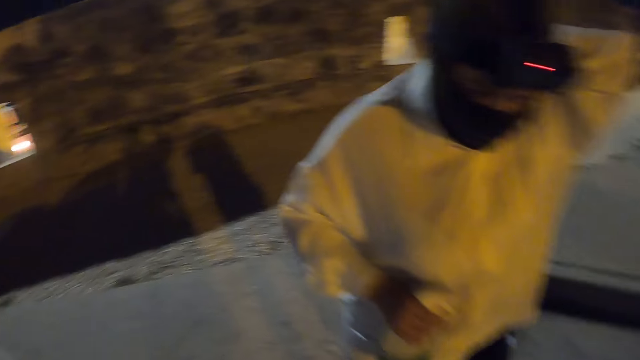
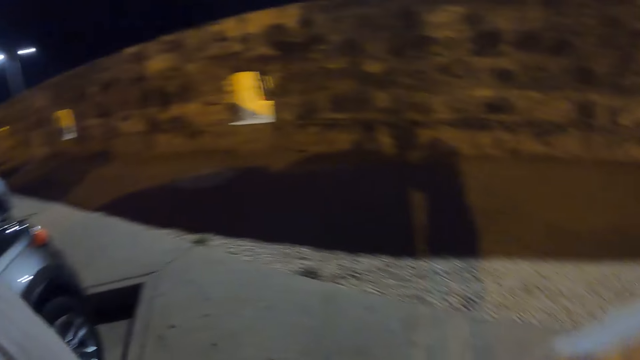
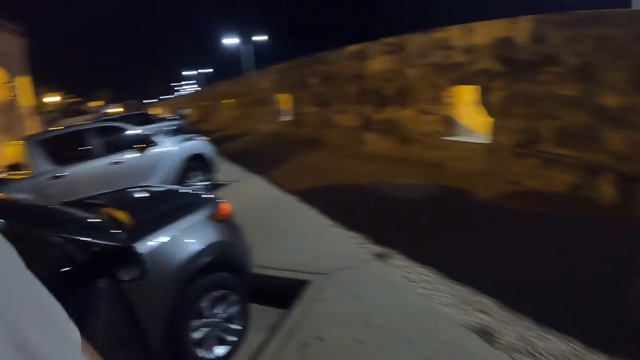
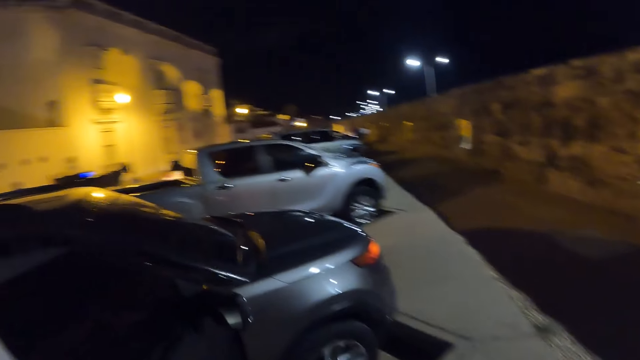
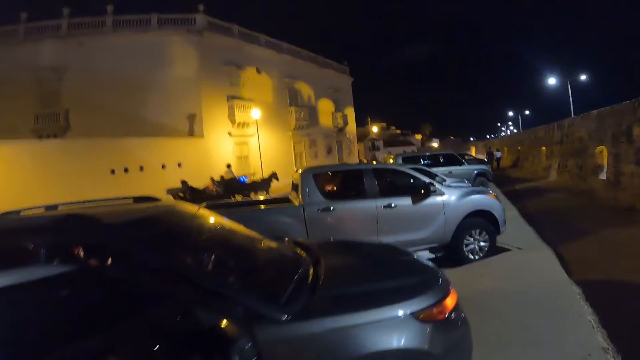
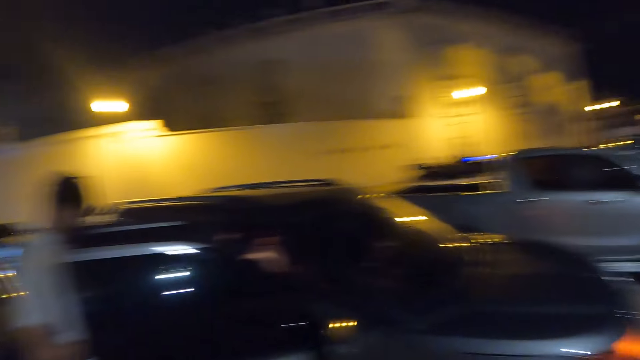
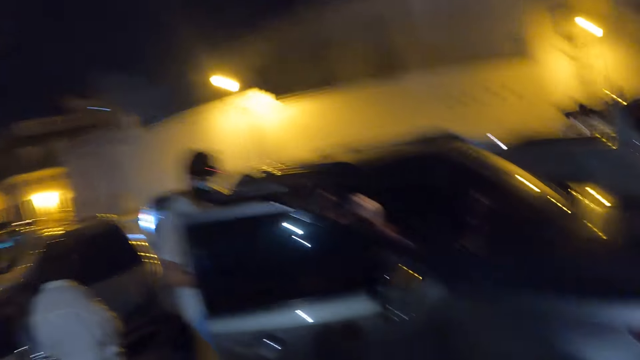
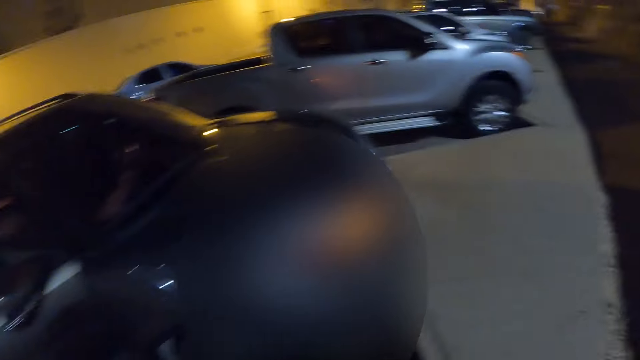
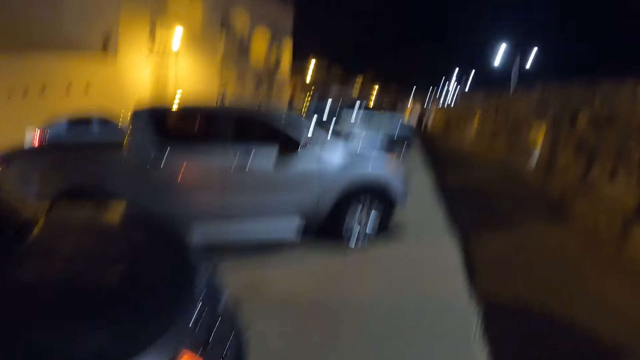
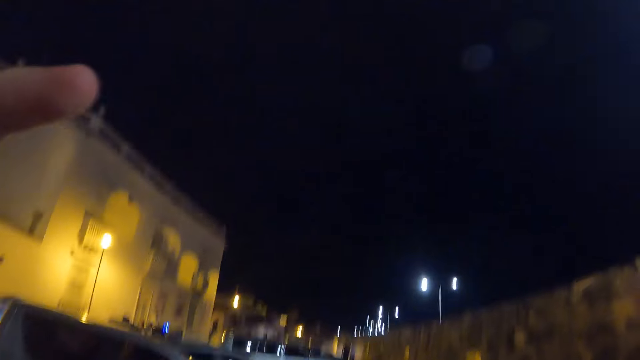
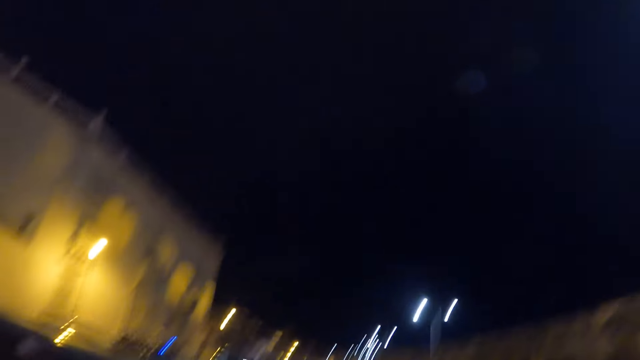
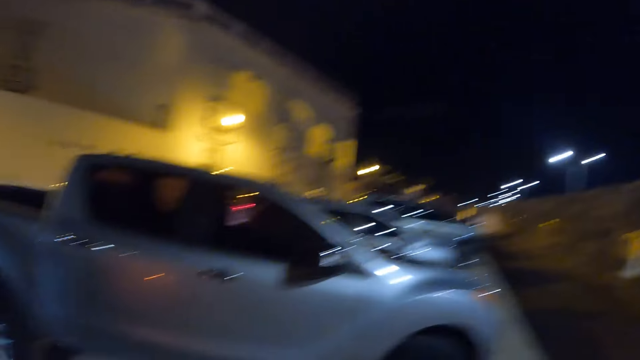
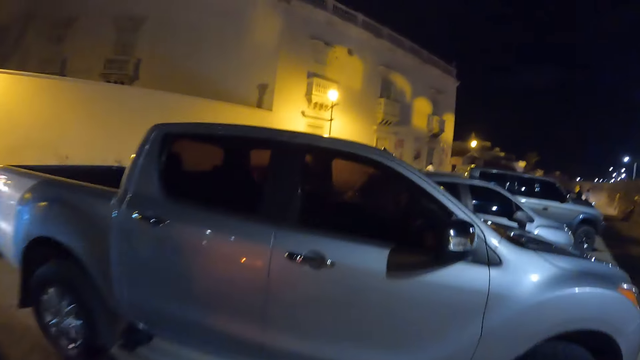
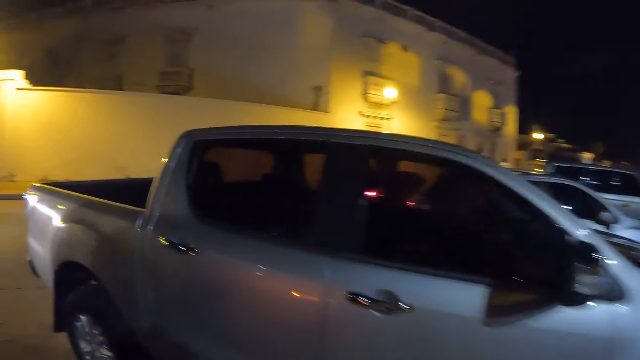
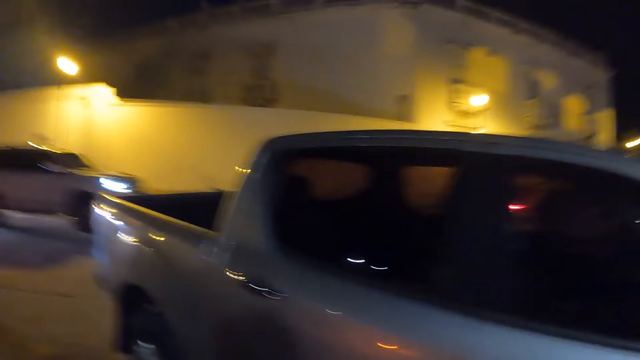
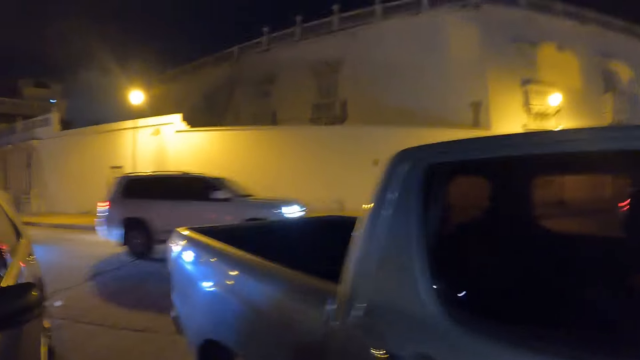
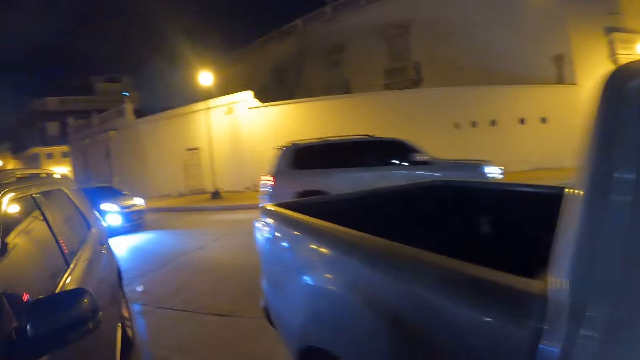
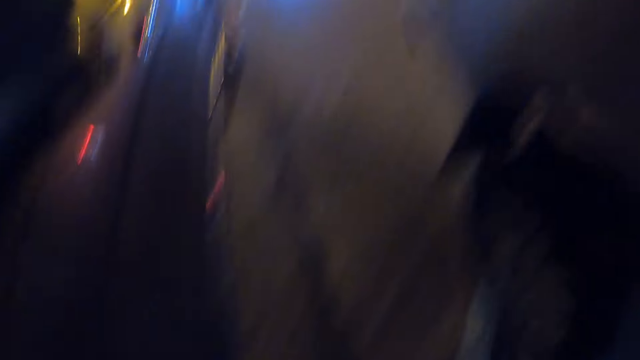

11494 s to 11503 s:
A person scratches a back. The camera wearer walks around. A man enters the car. The camera wearer looks around. He takes a walk down the road. He moves a finger. He adjusts a camera on his head with his left hand. He walks around.

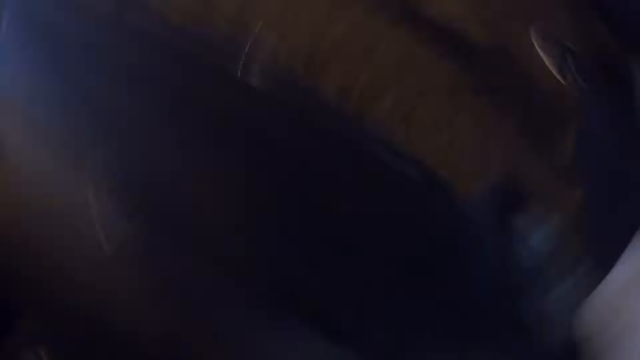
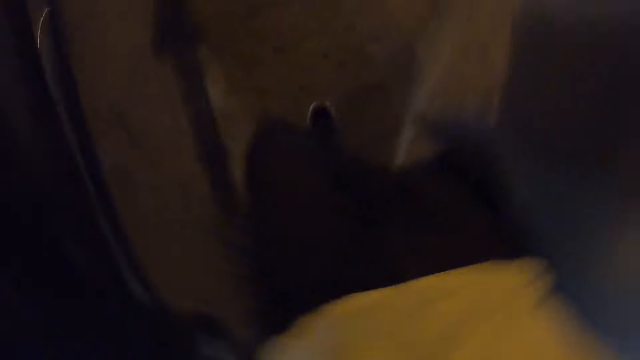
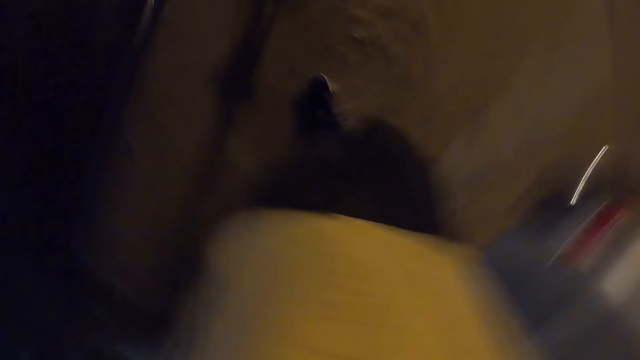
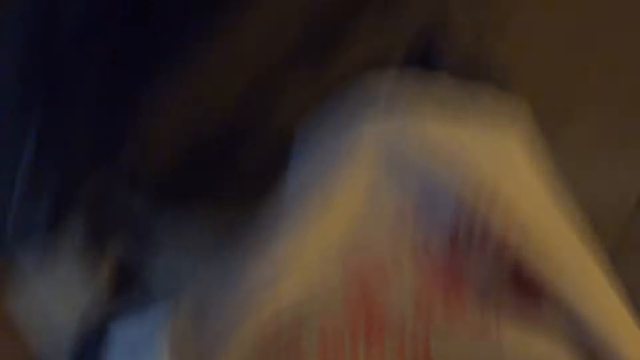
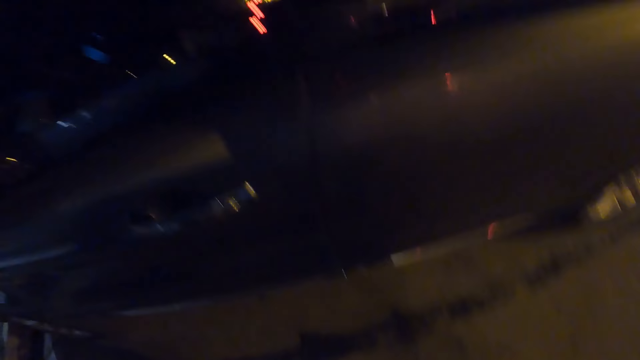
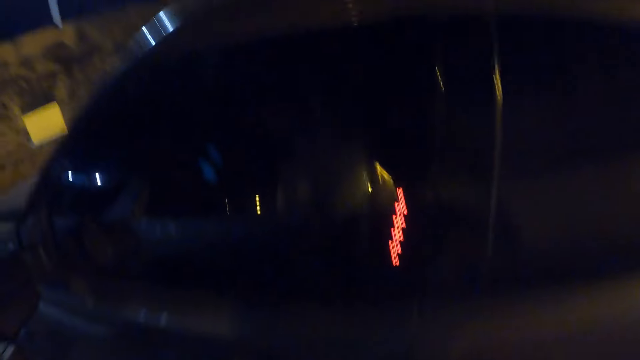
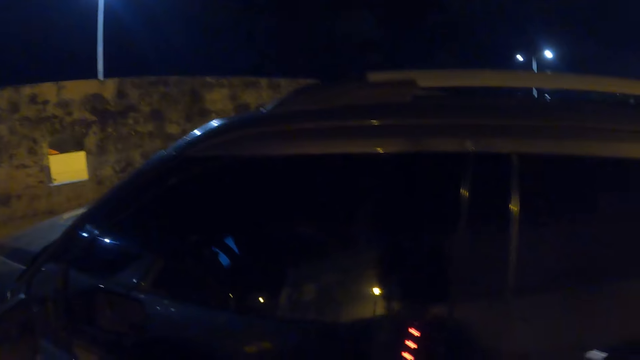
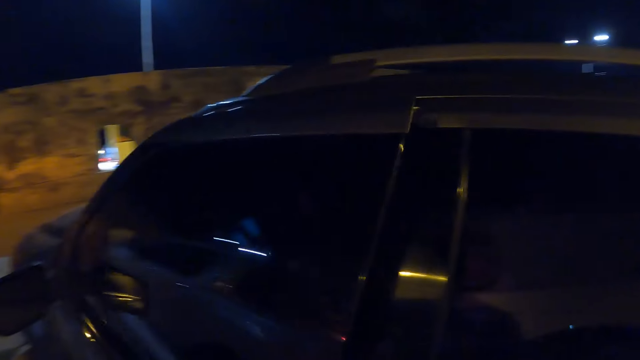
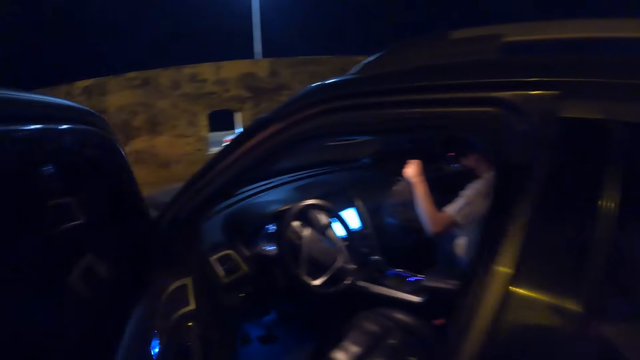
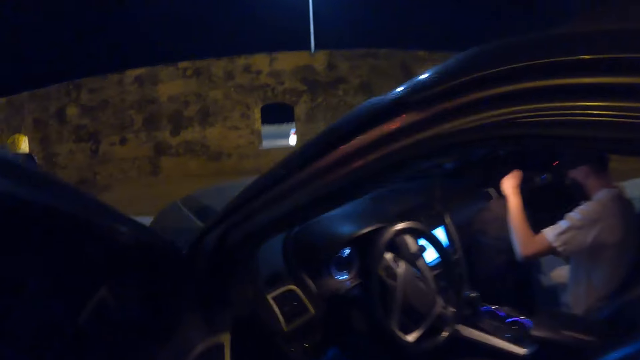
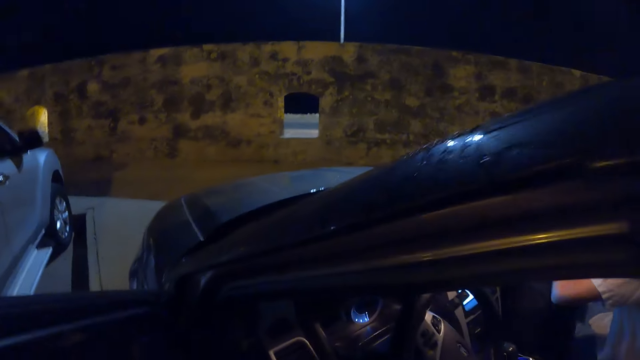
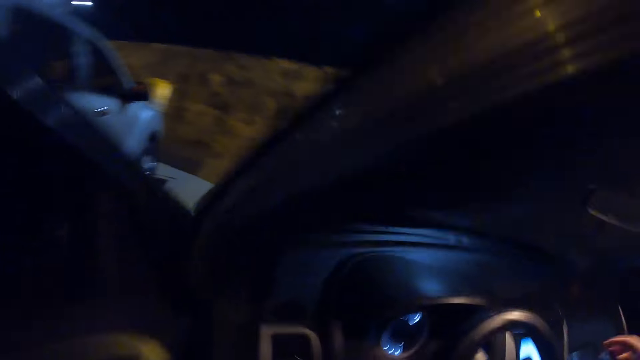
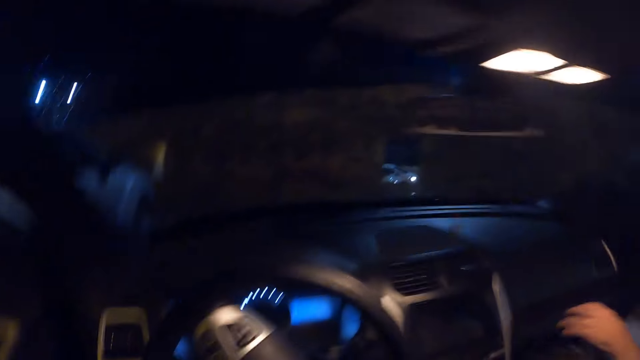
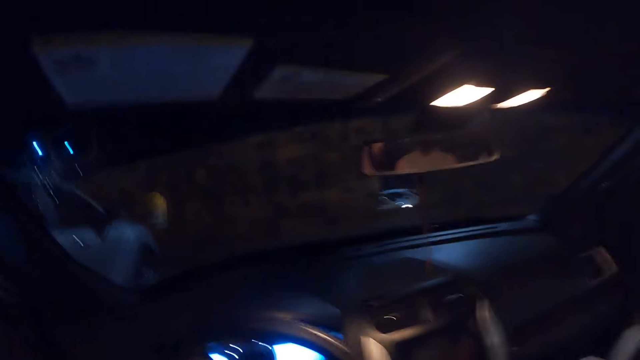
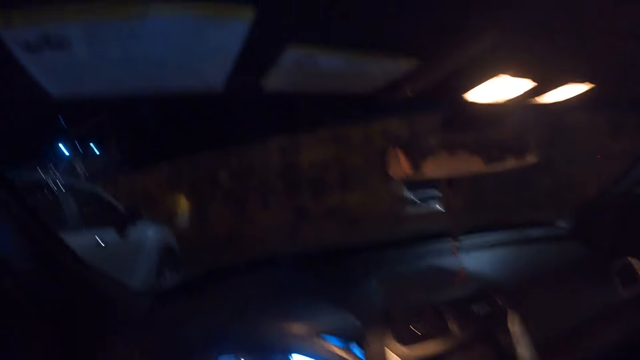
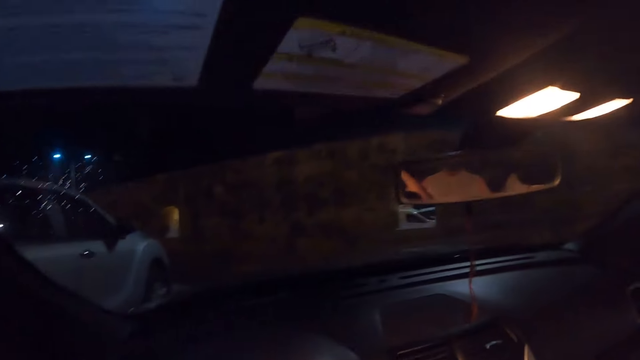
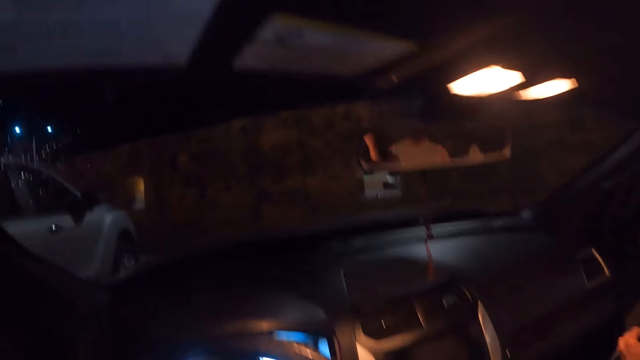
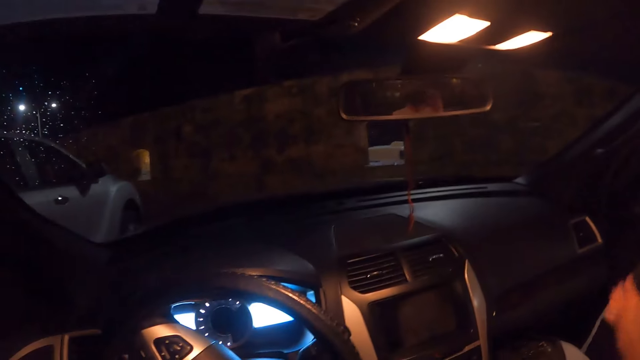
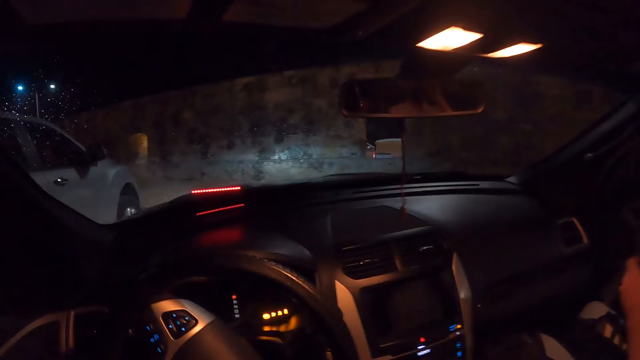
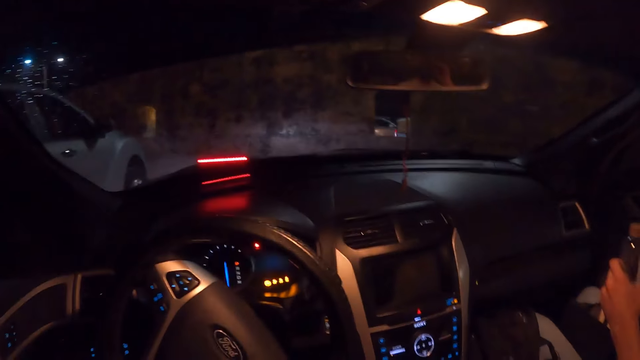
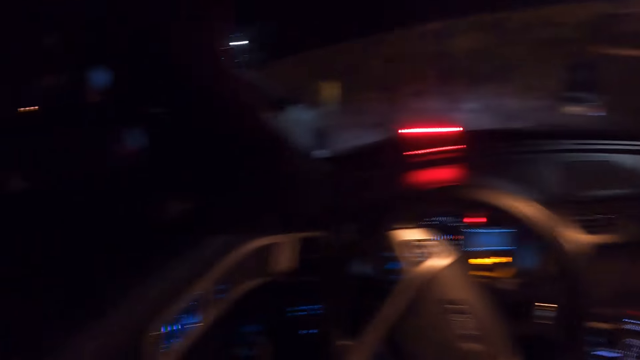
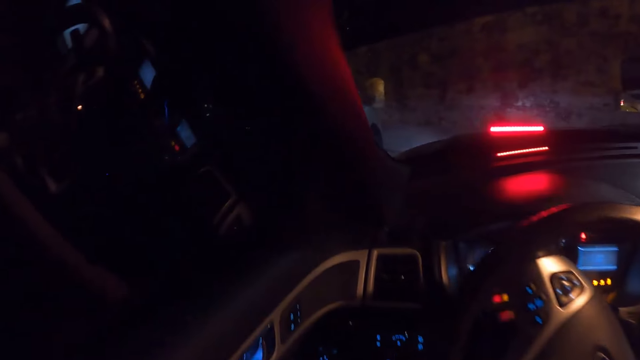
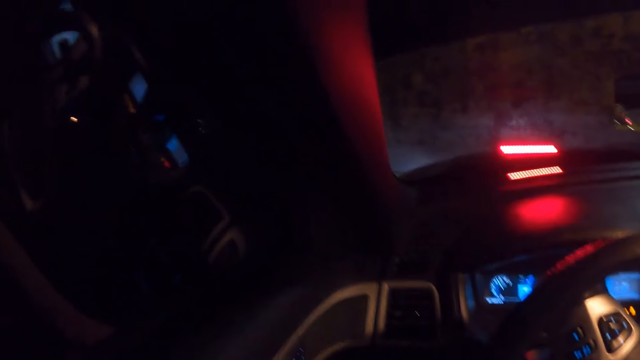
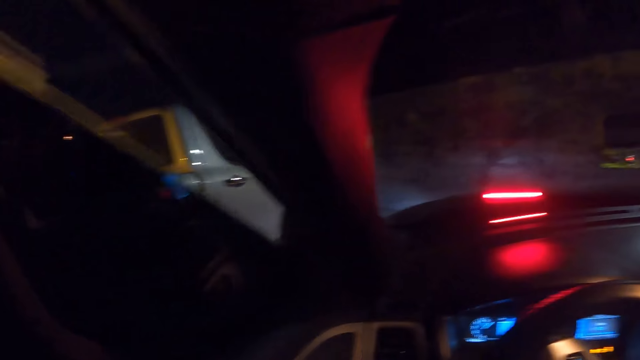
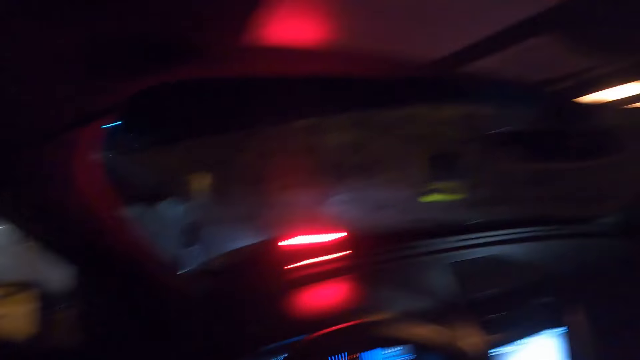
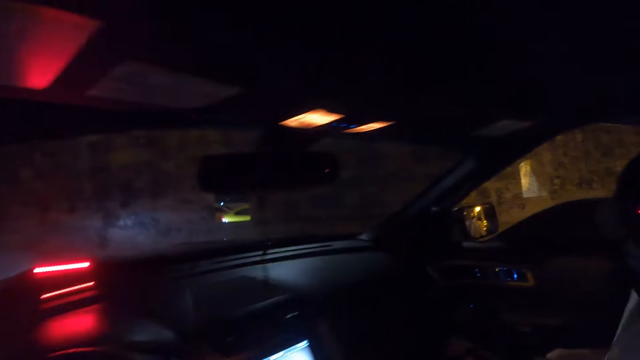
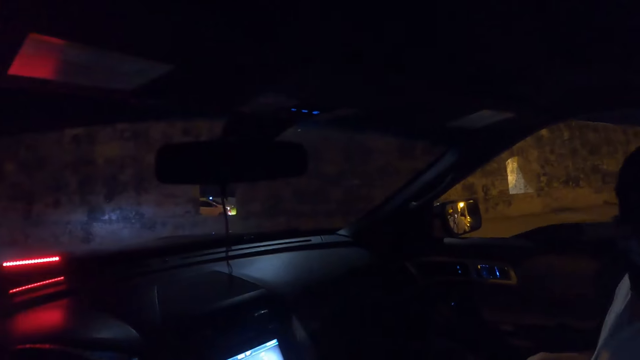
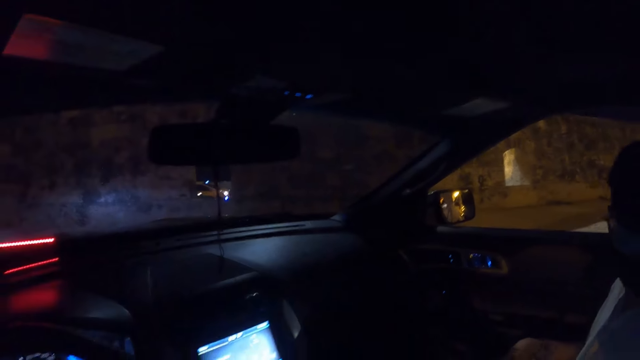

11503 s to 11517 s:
The camera wearer looks around and walks around. He opens a door of the car with his left hand. A person moves a hand. The camera wearer enters the car. He sits down. The person moves a hand. The camera wearer looks around. He looks around again.
